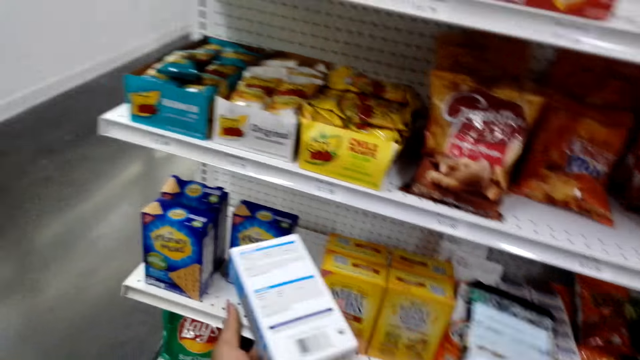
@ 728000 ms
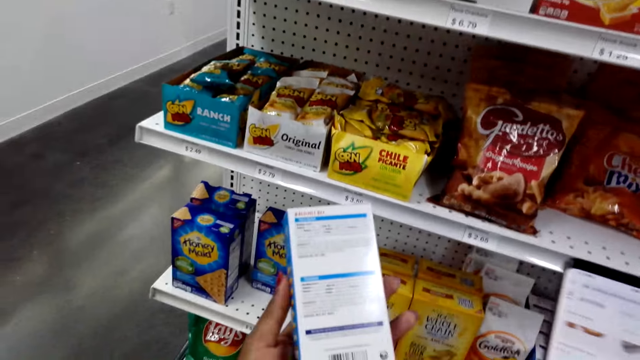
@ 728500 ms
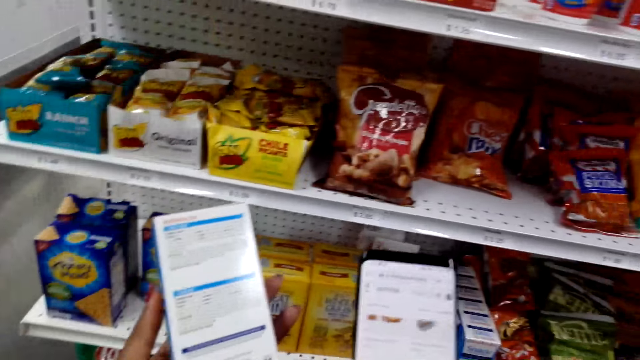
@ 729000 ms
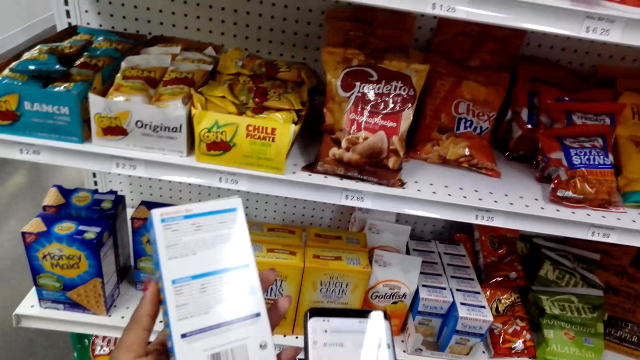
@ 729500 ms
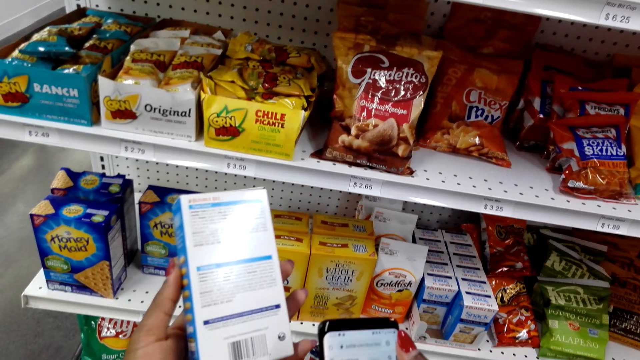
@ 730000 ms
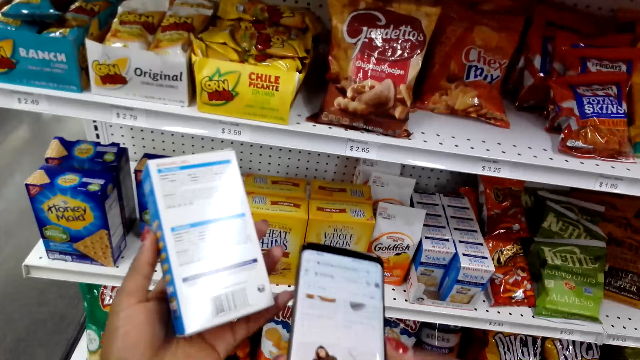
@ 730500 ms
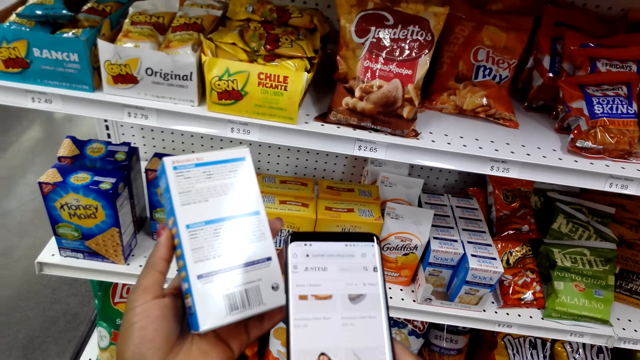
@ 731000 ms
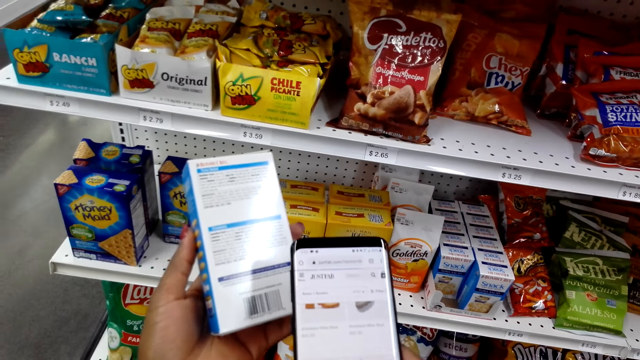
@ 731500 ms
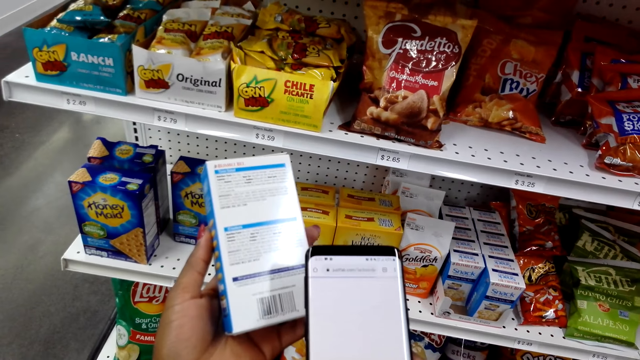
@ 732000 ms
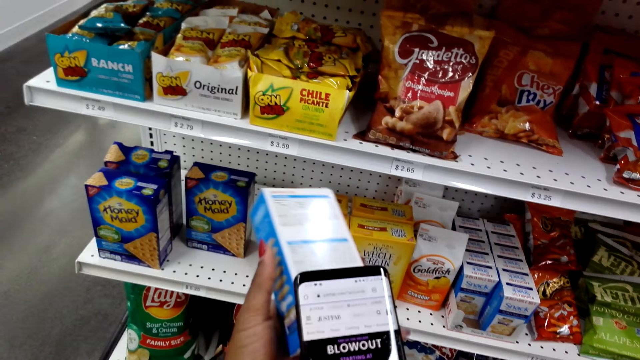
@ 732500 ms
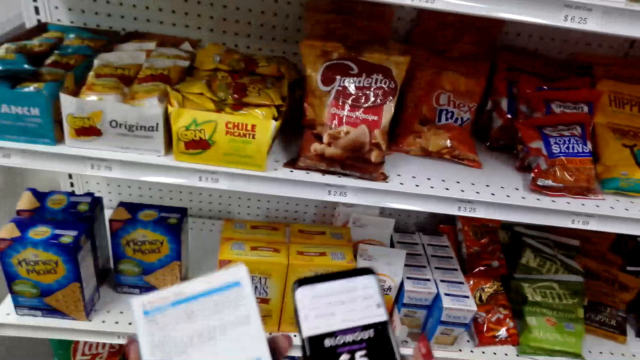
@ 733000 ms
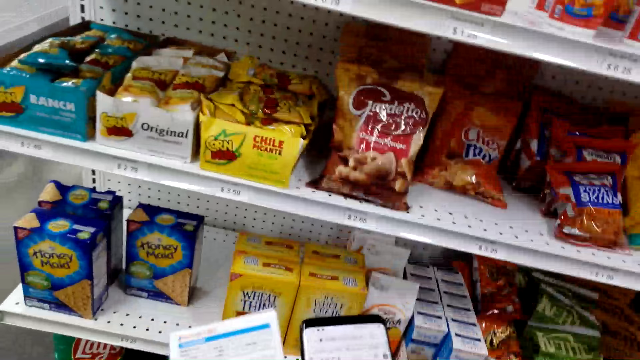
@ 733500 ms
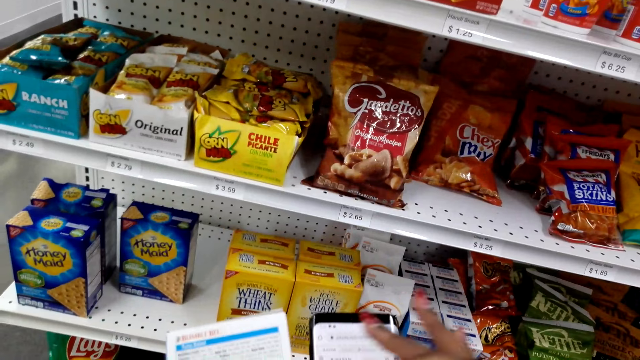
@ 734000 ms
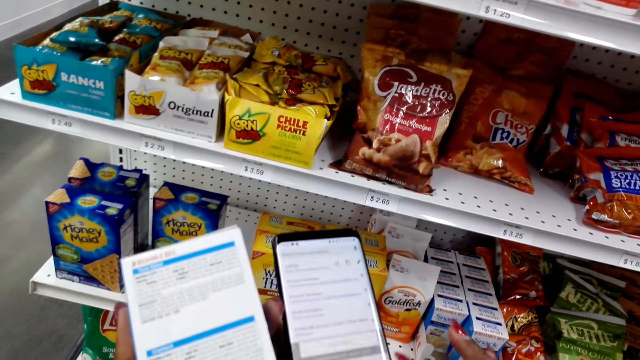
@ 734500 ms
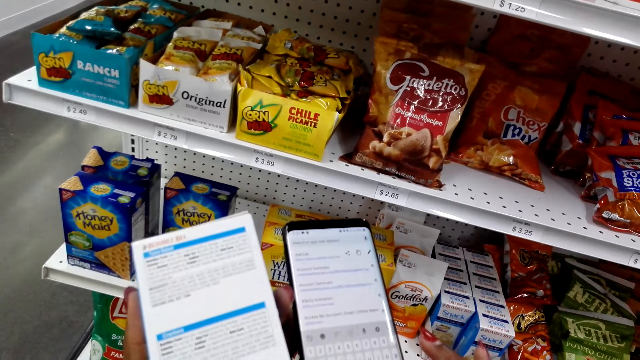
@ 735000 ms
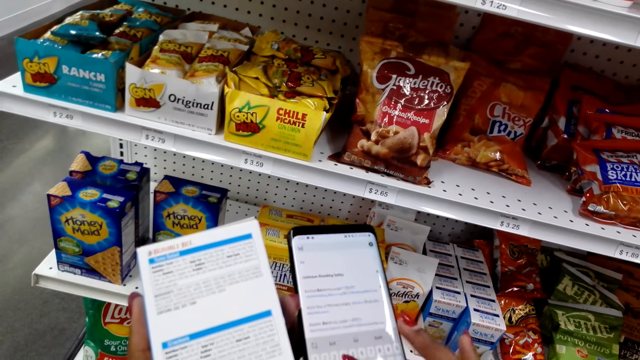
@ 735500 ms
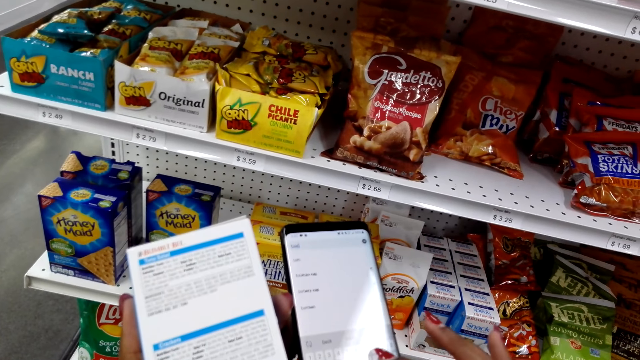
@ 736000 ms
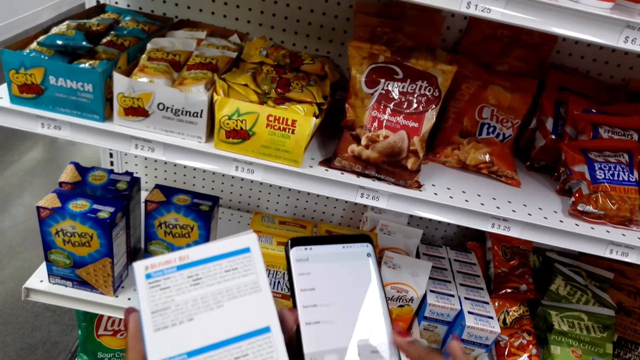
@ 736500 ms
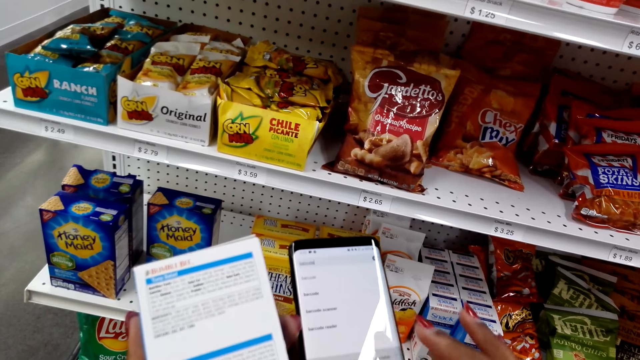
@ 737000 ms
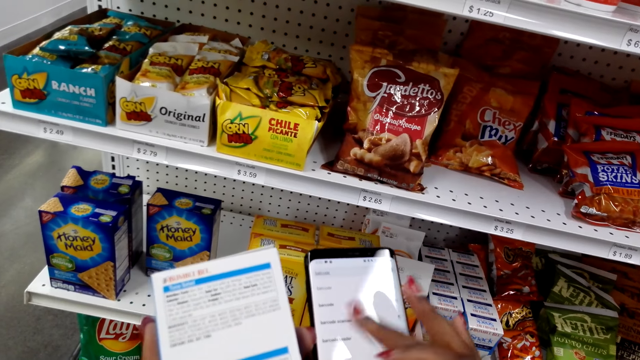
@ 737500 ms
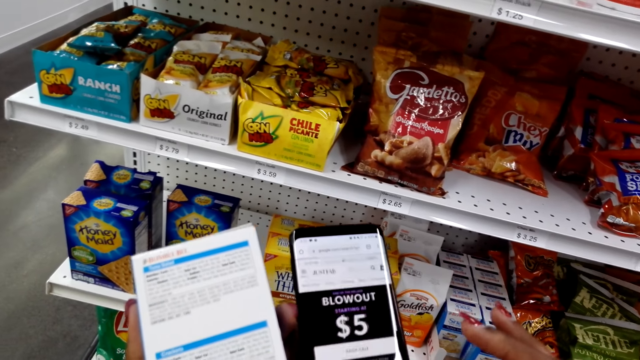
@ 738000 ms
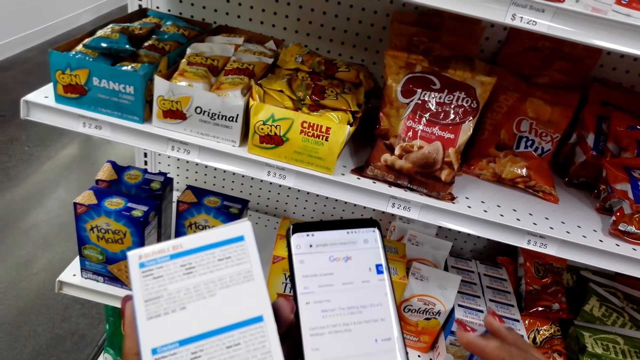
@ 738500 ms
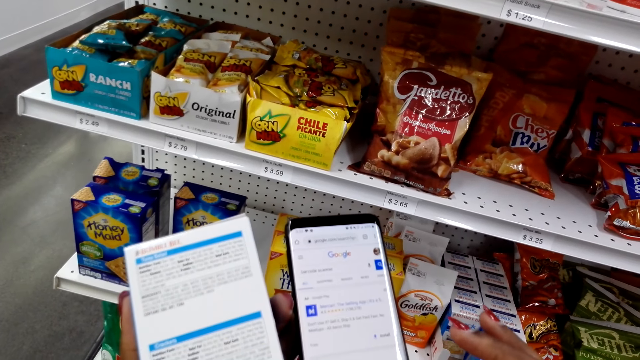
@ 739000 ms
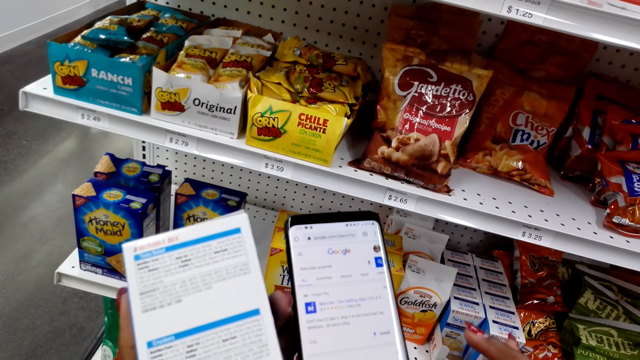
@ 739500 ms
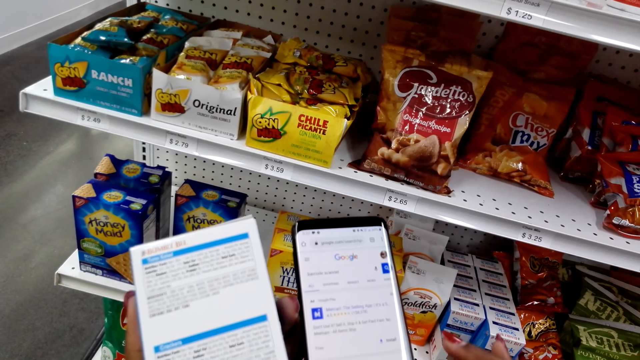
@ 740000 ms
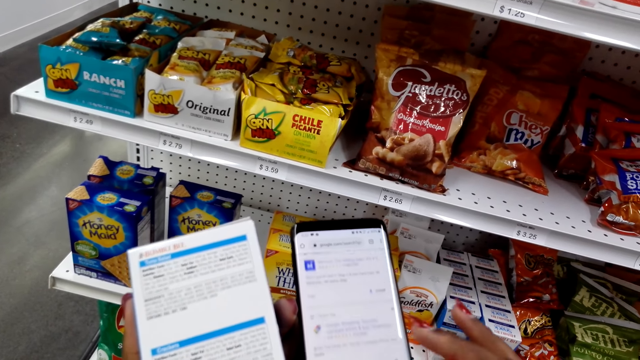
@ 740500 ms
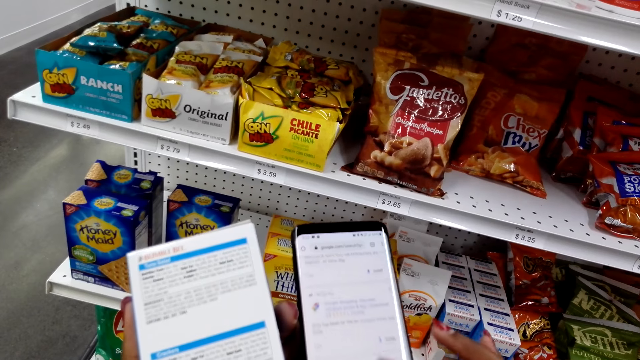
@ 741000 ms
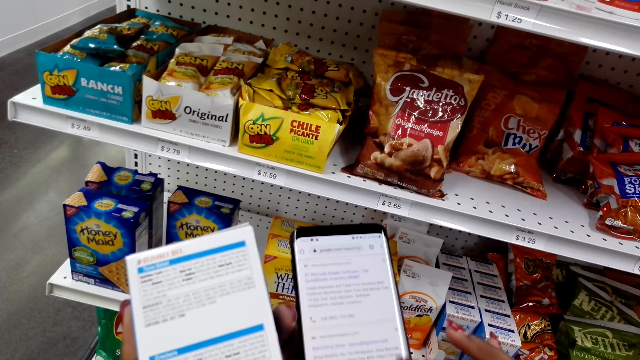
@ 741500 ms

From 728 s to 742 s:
The camera wearer looks at the pack of snack. She looks at her phone. She uses the phone. She scrolls on the phone.

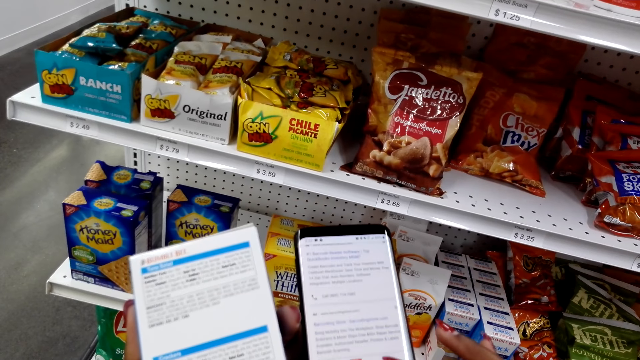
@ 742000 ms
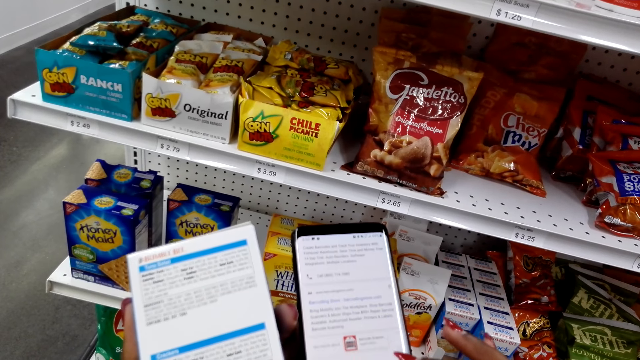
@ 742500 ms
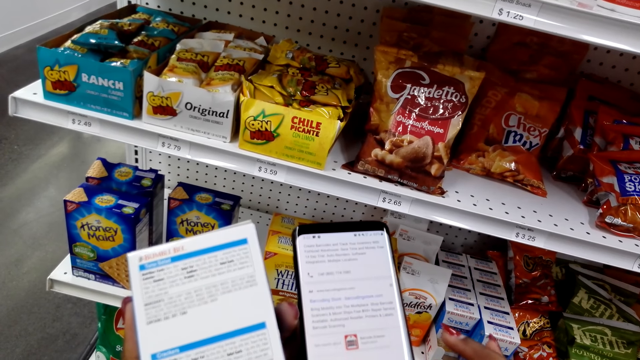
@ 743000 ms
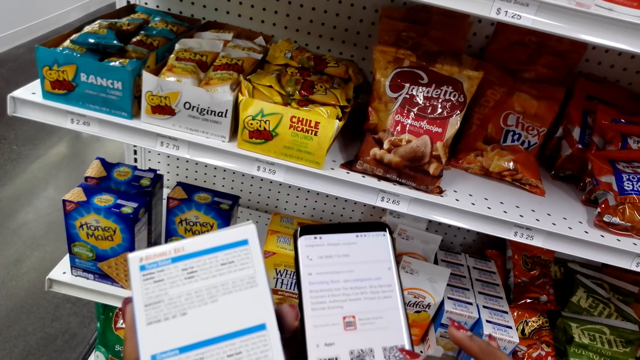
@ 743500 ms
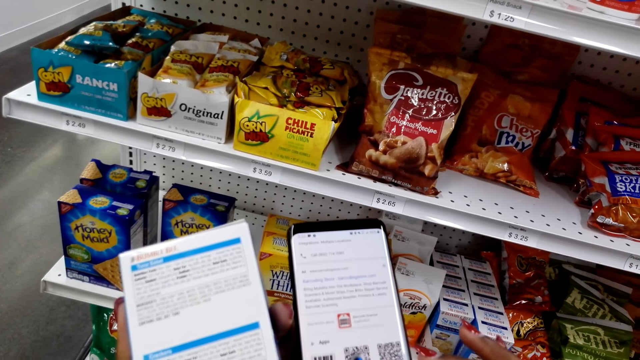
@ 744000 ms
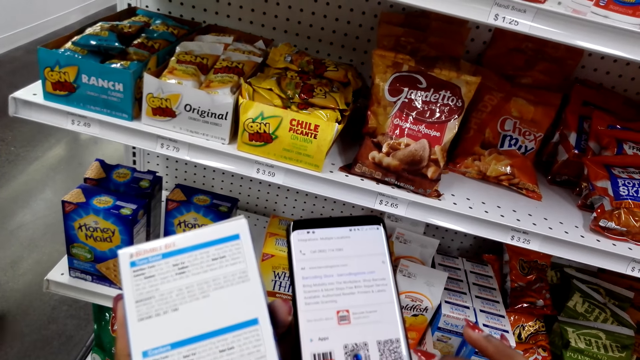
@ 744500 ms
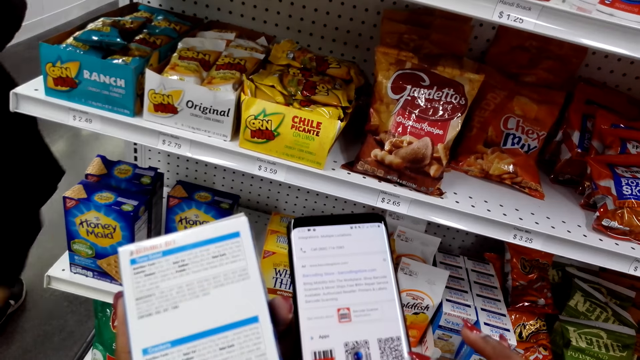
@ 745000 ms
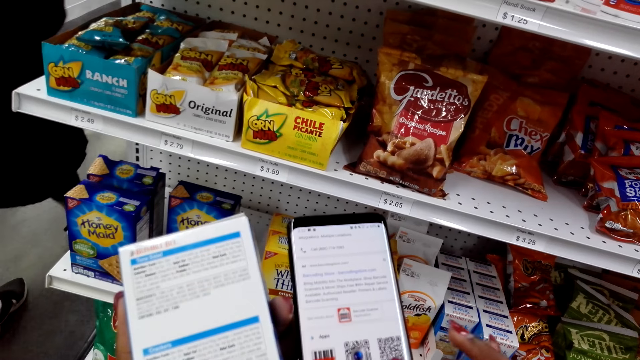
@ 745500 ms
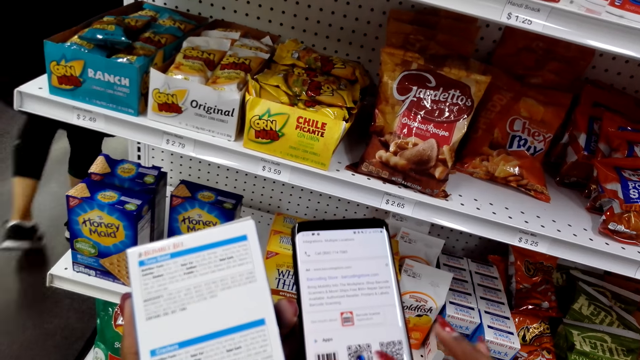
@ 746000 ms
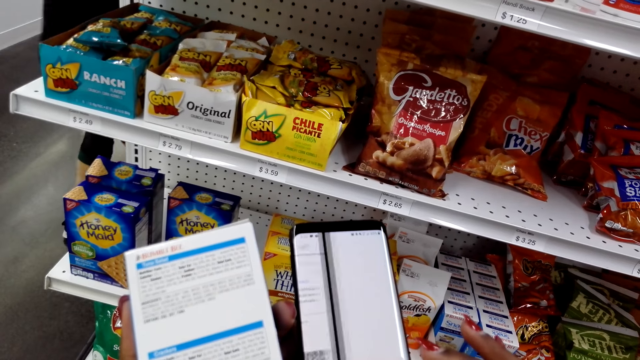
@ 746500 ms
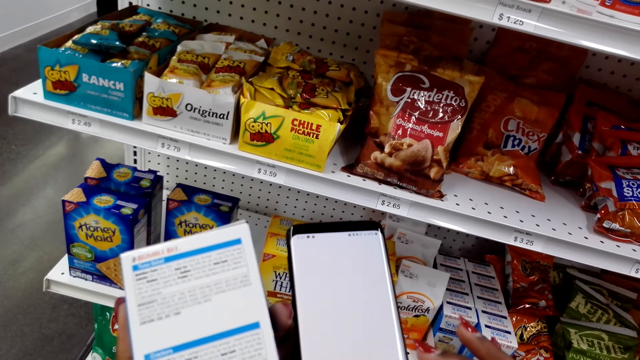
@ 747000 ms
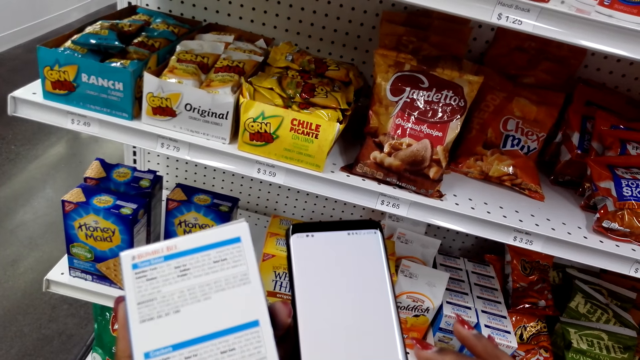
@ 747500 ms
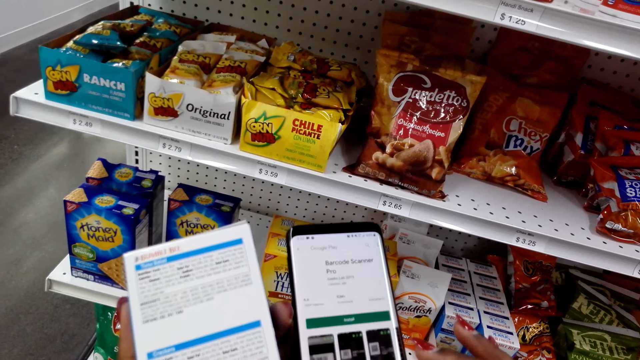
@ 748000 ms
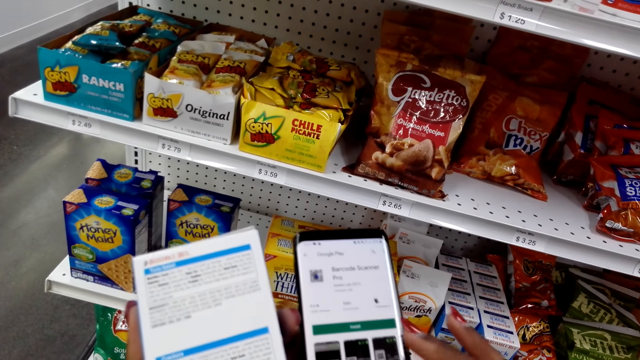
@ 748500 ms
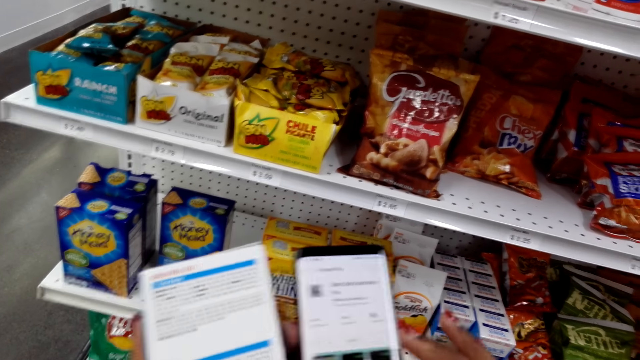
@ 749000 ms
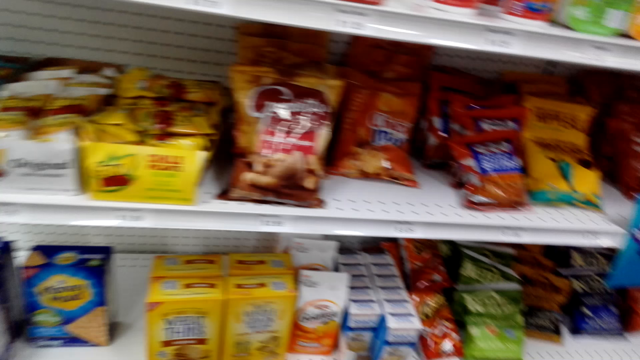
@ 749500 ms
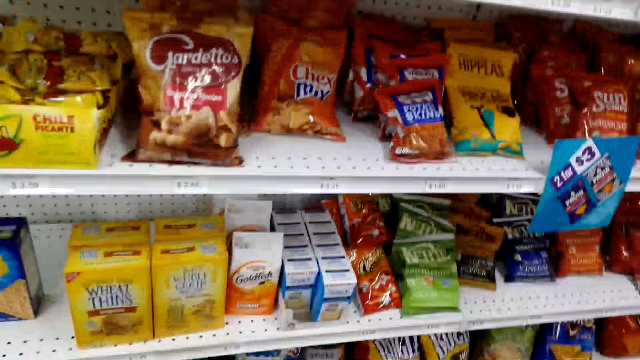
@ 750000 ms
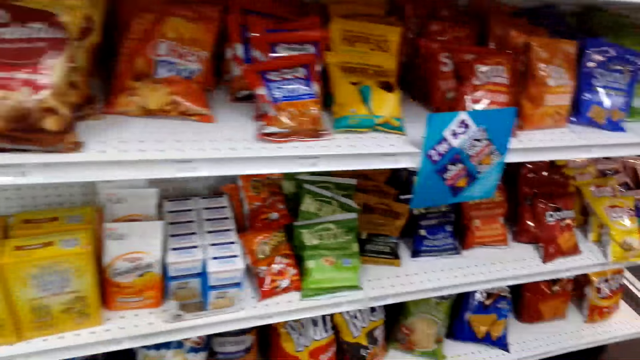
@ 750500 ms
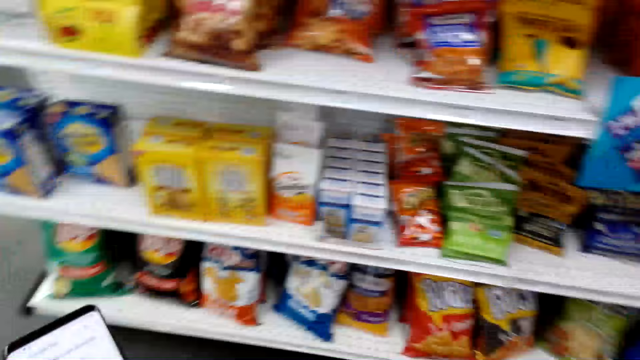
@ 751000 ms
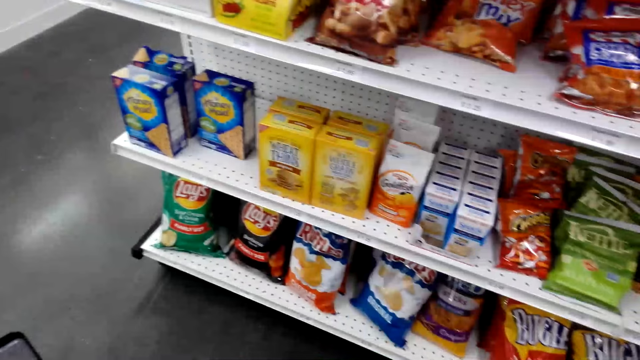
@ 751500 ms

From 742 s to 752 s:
The camera wearer looks around.
